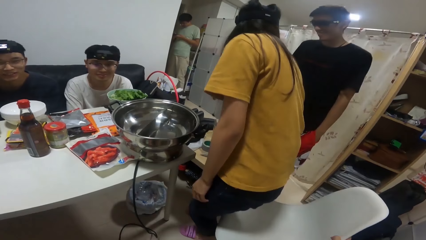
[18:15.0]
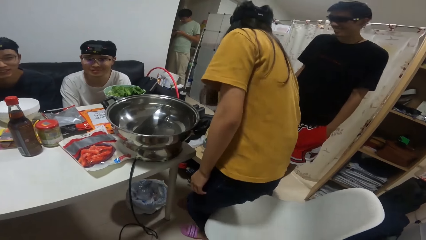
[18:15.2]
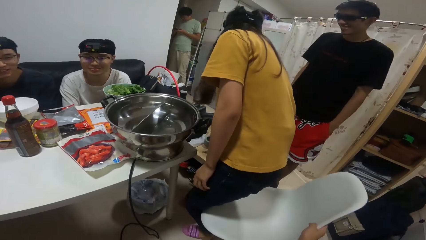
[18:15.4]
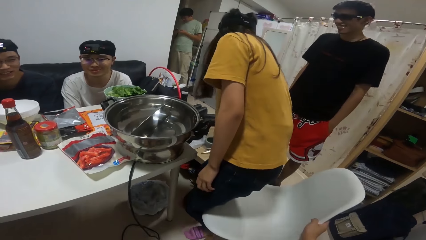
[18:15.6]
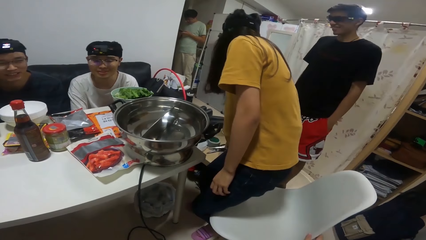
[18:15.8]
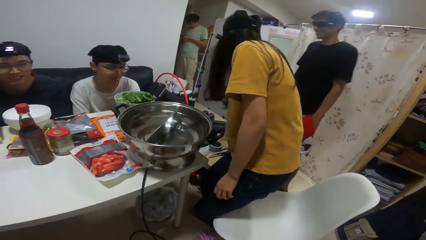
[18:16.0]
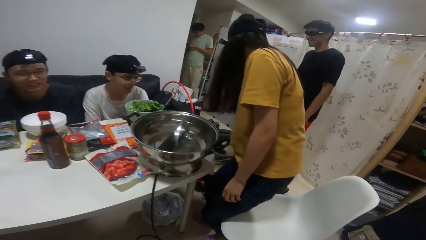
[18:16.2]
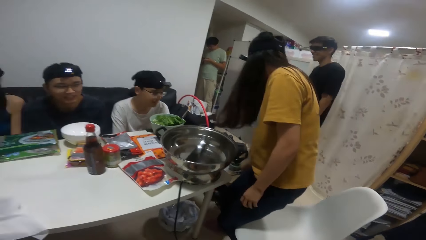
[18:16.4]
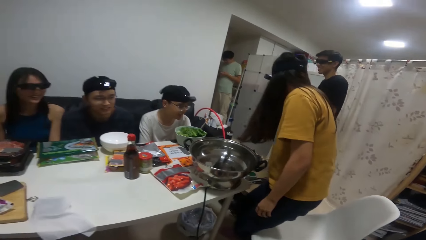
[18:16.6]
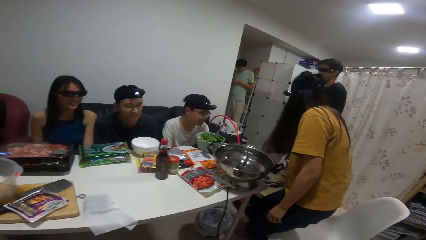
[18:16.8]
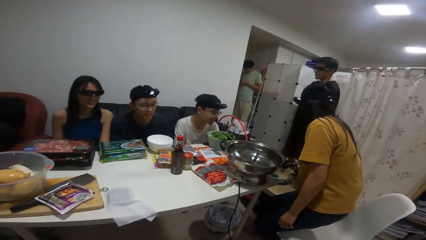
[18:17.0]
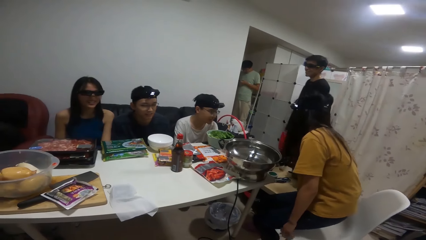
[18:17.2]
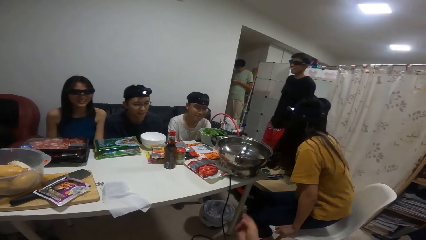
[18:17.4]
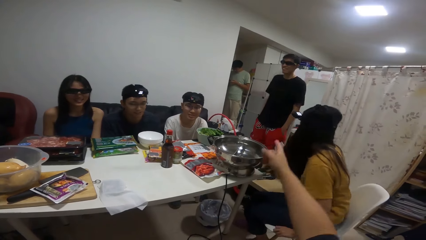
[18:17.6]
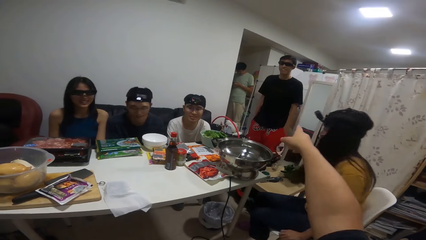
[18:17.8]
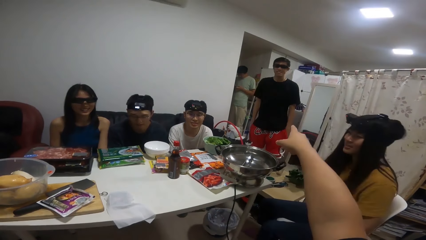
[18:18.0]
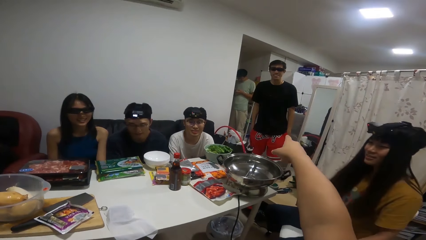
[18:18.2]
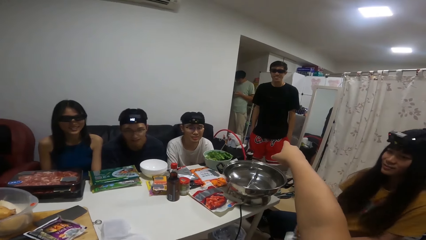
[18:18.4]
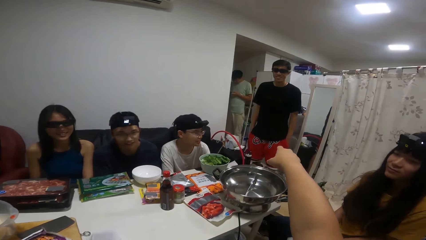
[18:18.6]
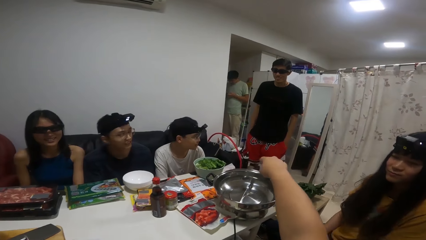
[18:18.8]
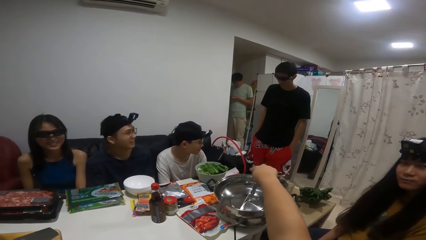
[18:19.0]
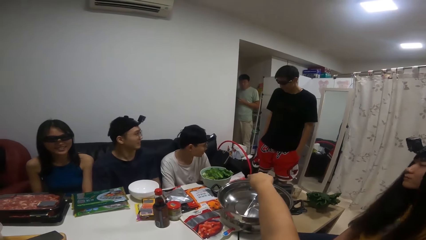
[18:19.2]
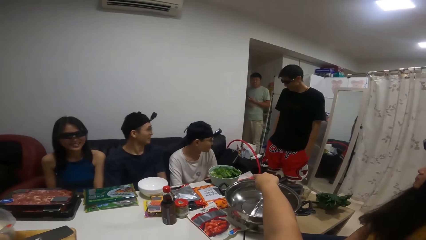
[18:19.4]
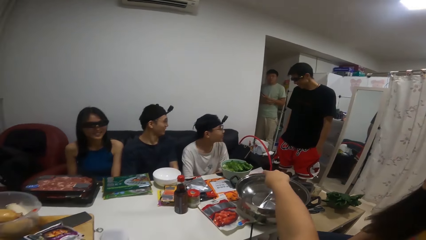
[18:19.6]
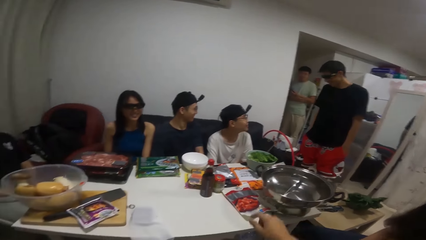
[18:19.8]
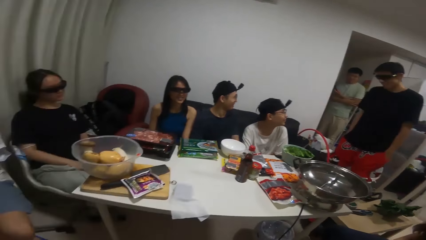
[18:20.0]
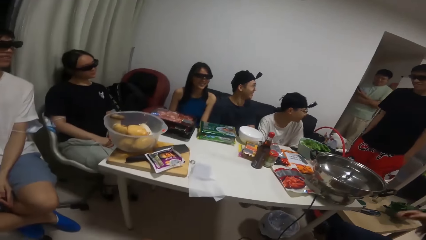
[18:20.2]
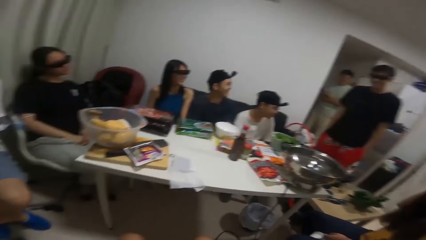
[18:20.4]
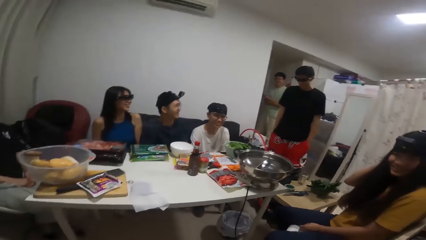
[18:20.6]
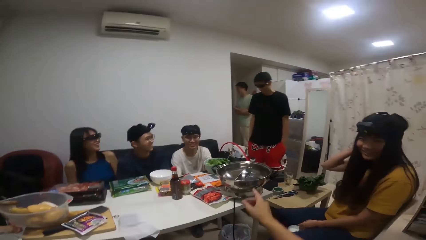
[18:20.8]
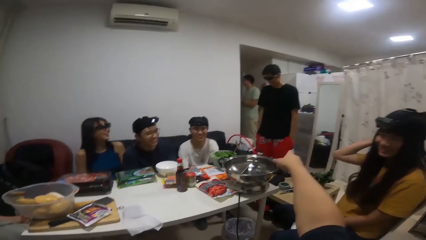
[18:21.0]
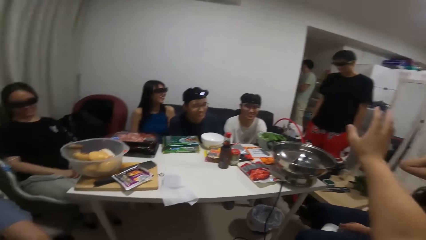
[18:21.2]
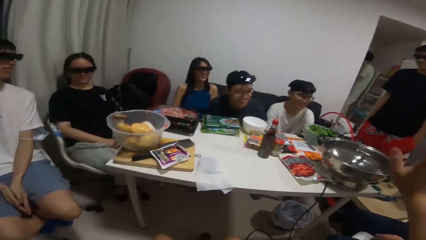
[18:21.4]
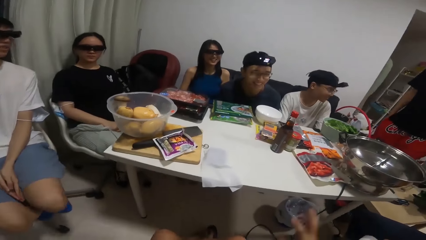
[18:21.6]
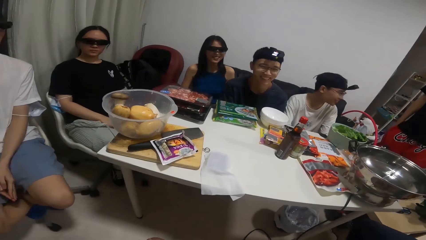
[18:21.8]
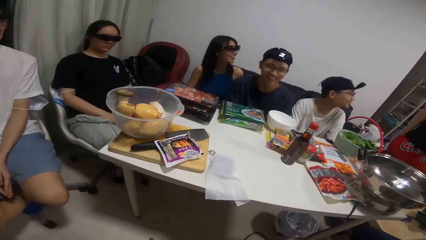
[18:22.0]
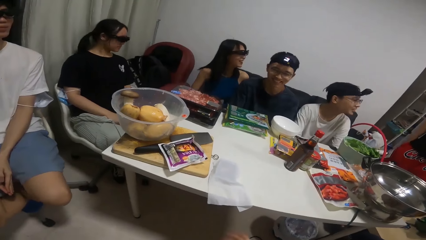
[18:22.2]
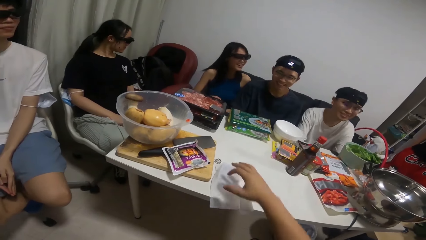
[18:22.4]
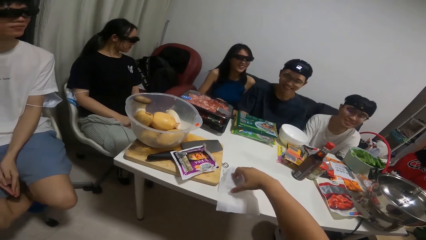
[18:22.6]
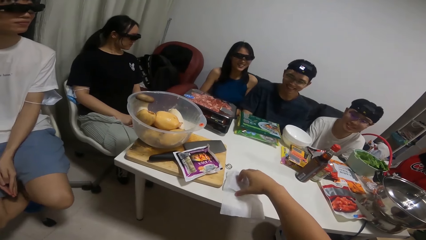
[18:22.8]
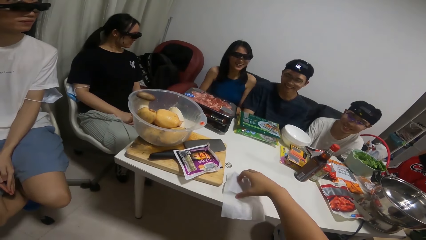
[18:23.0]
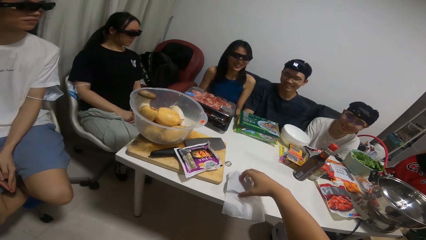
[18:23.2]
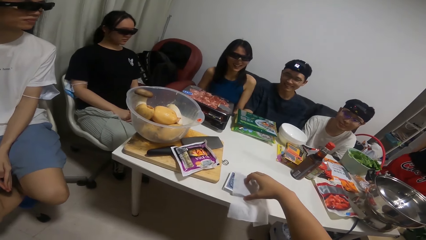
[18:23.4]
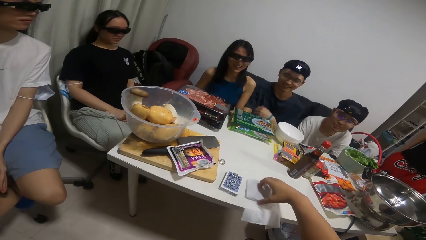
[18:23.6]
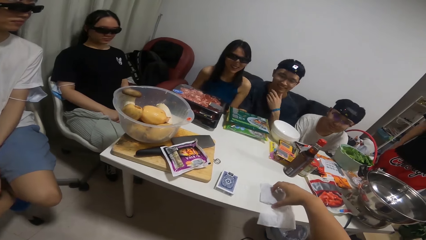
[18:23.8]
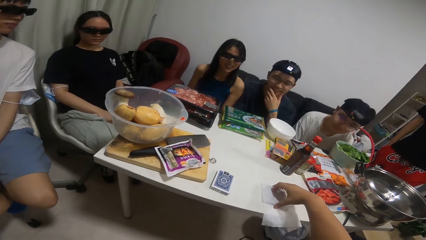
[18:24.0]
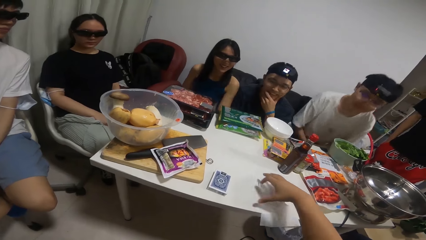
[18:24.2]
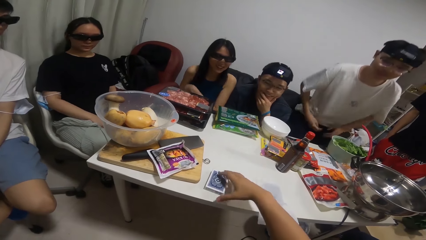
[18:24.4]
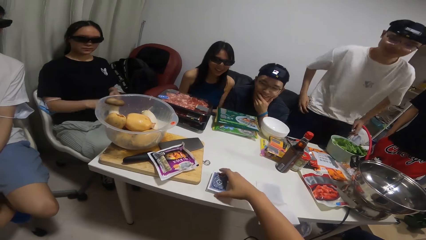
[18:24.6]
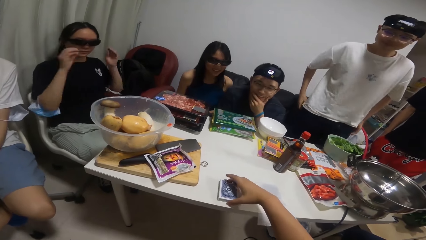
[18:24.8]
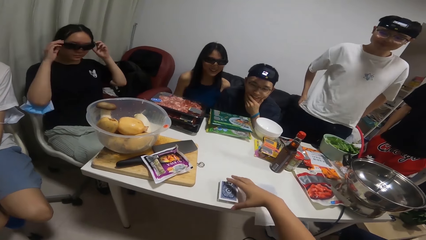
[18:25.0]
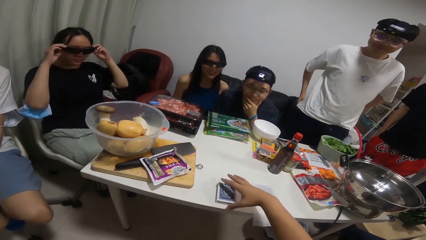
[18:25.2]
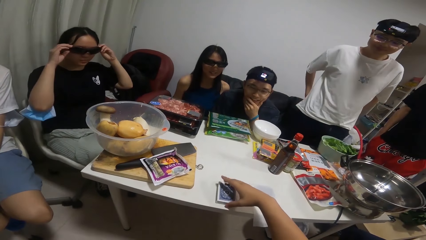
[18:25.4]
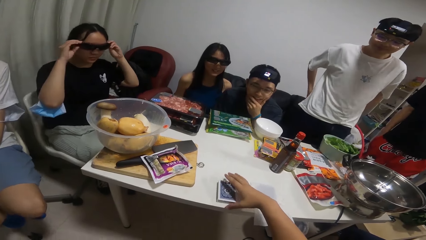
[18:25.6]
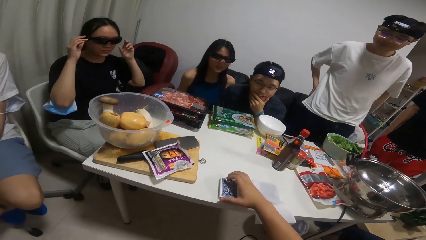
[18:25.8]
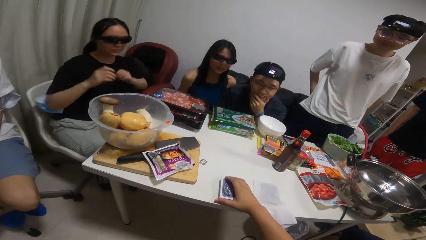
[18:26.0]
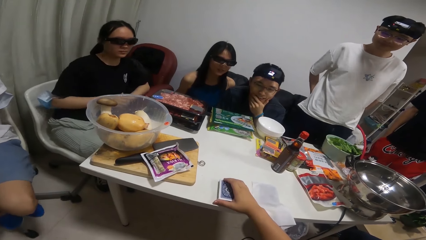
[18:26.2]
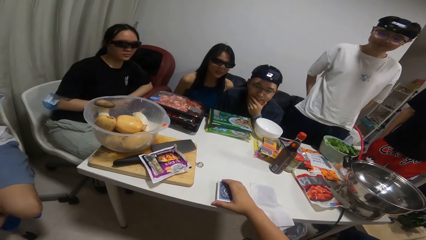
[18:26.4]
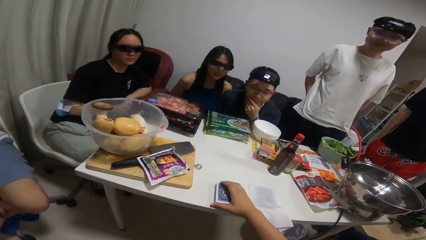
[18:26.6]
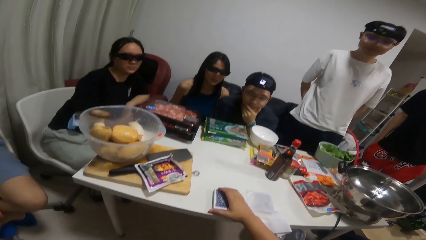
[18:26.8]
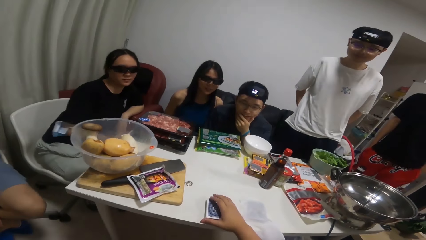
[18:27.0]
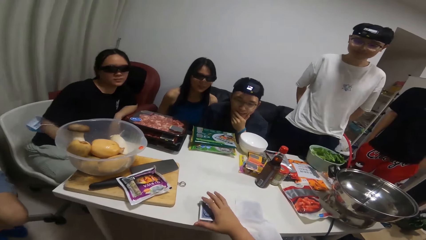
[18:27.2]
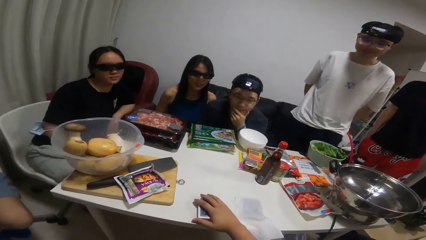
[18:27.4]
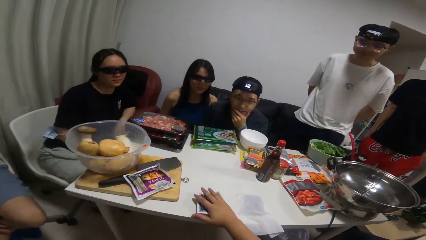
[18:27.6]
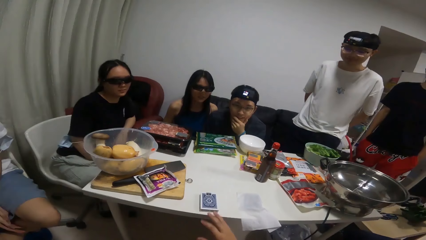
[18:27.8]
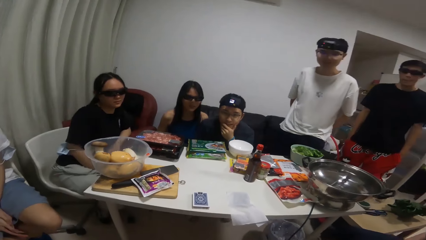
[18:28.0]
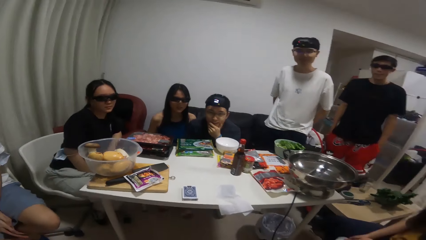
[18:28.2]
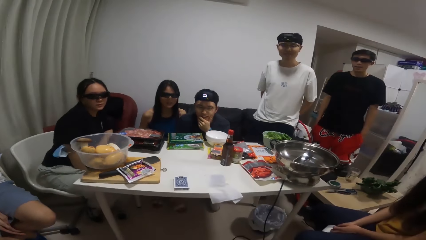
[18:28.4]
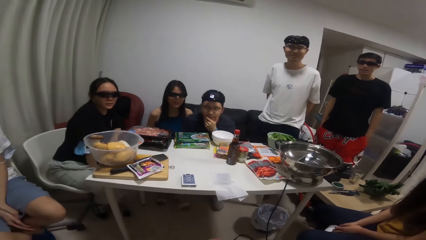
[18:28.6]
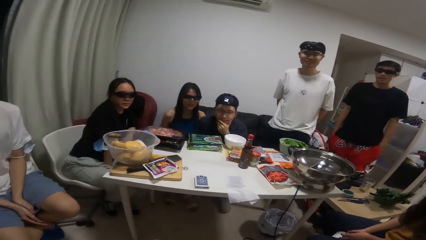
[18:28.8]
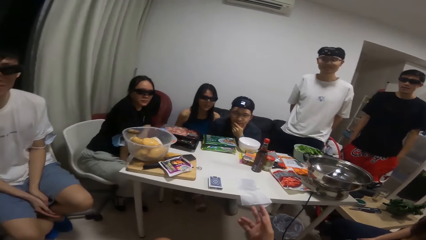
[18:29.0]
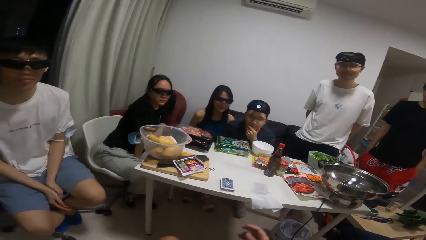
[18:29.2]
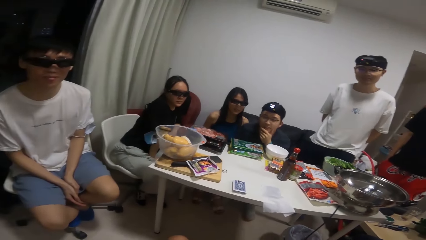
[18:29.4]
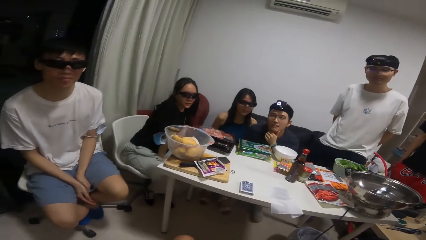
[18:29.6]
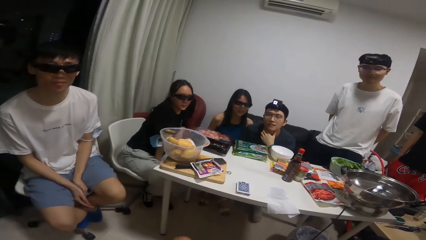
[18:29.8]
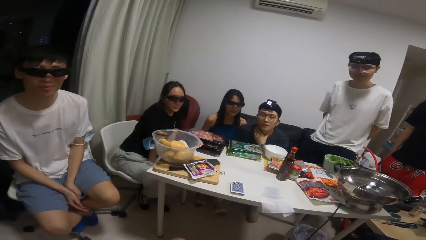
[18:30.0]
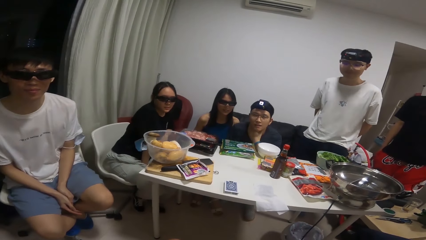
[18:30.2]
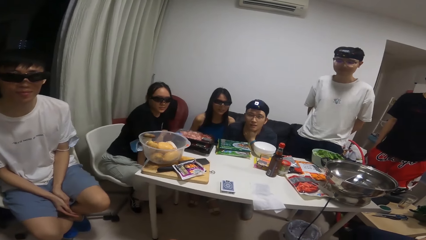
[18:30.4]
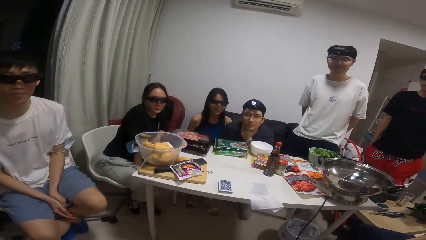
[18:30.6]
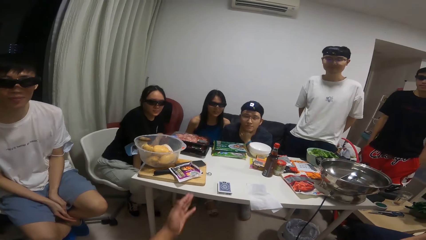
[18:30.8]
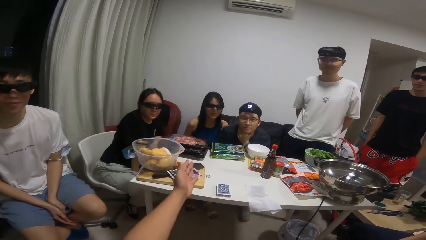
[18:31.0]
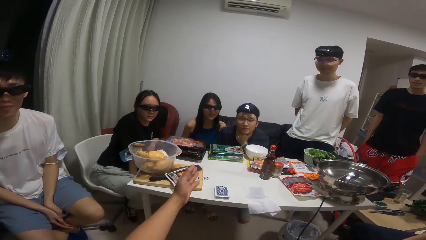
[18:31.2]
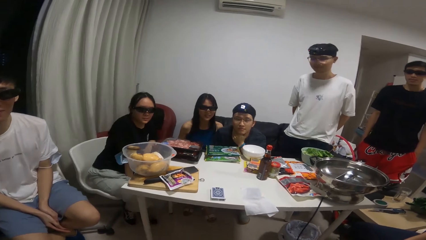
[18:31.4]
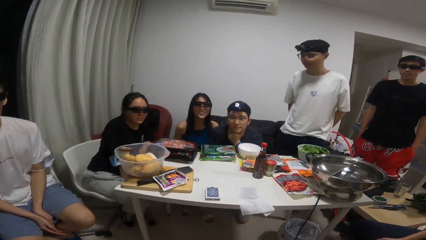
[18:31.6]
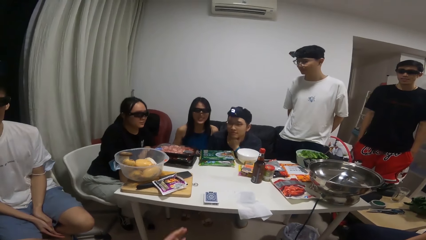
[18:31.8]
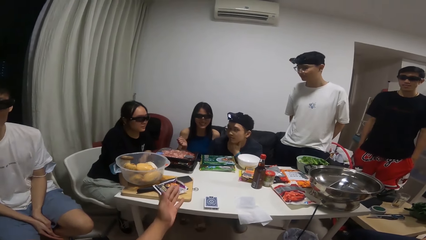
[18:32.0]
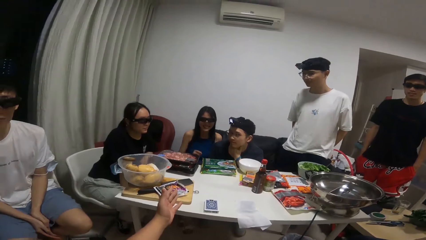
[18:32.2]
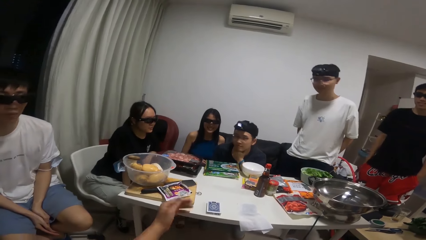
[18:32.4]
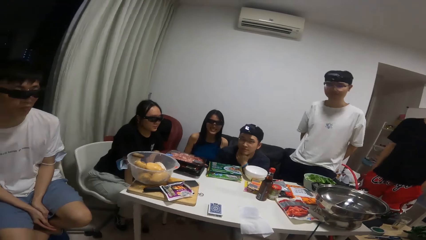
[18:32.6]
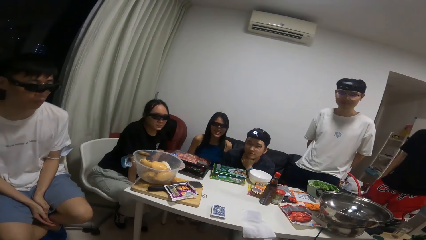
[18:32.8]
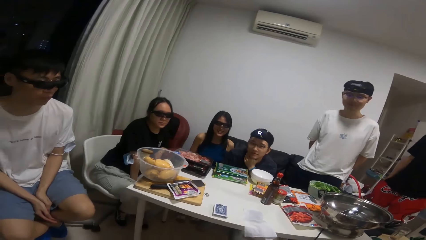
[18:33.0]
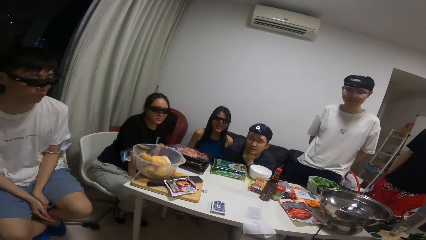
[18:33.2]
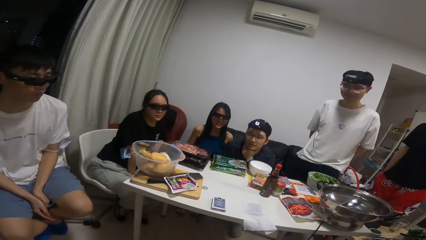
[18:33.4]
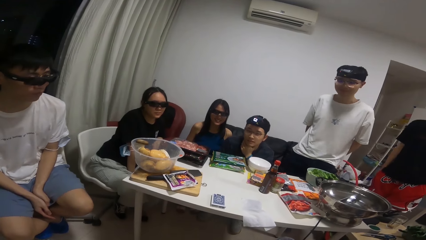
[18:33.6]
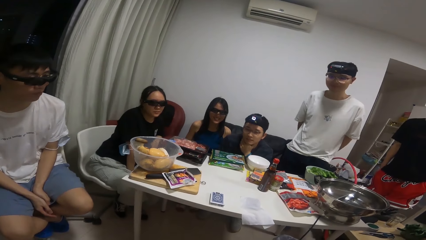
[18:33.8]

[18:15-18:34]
The camera wearer drags a chair on the floor. A woman sits down on a chair close to the table. The camera wearer talks to a person. He moves cards on the table with his right hand. A man stands up. The camera wearer picks up the playing cards. Another woman raises her hands and adjusts her camera with both hands. The camera wearer looks around. He stretches forth his right hand. He talks to another person. A third woman stretches forth her right hand.
